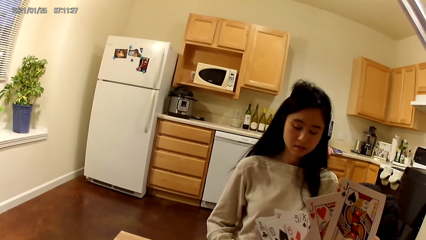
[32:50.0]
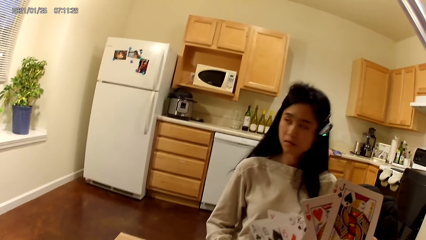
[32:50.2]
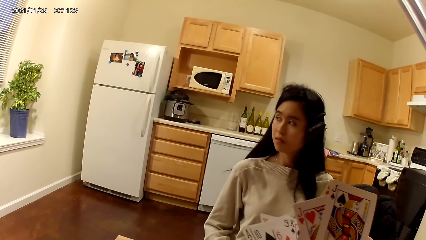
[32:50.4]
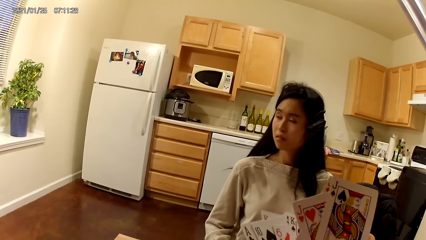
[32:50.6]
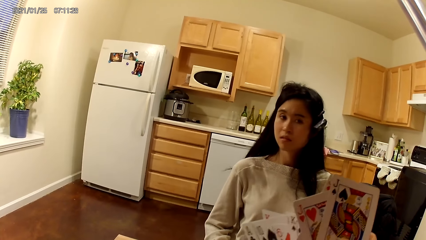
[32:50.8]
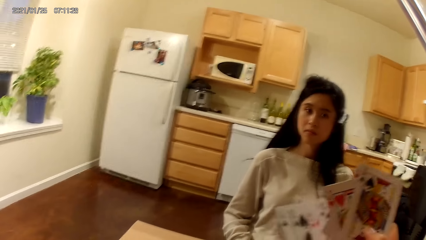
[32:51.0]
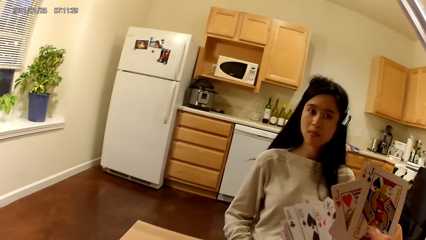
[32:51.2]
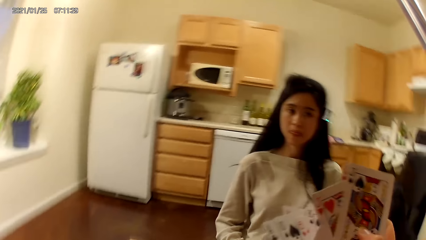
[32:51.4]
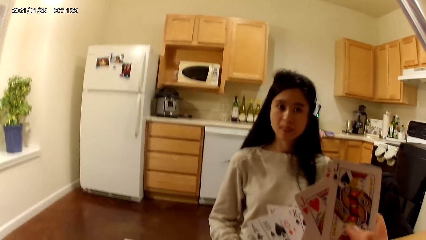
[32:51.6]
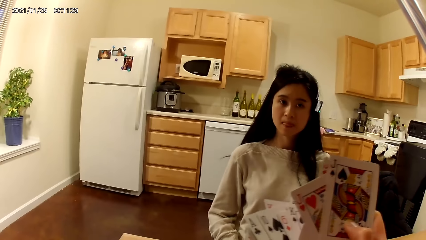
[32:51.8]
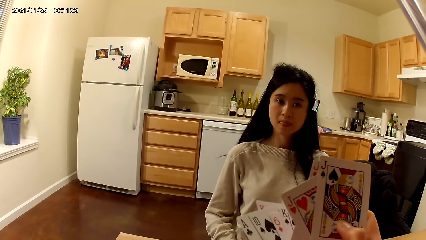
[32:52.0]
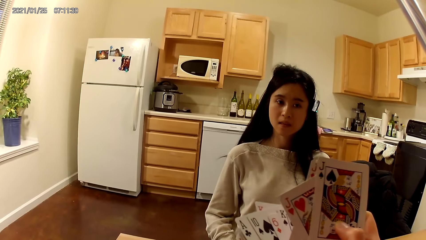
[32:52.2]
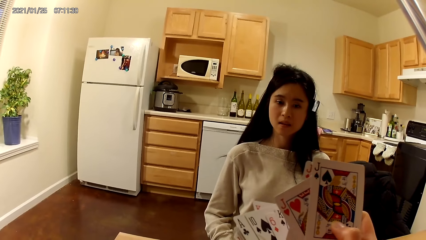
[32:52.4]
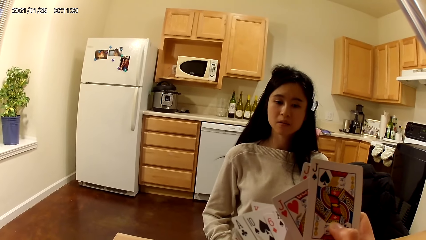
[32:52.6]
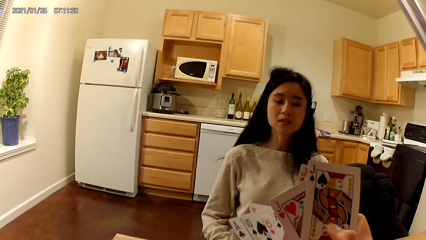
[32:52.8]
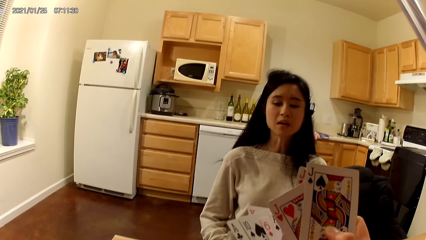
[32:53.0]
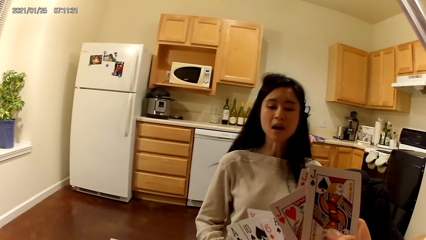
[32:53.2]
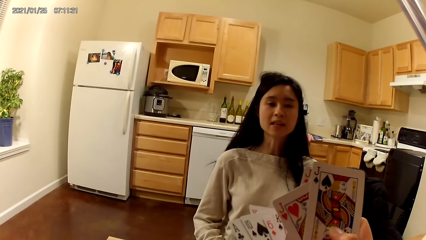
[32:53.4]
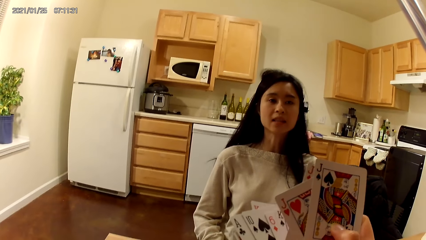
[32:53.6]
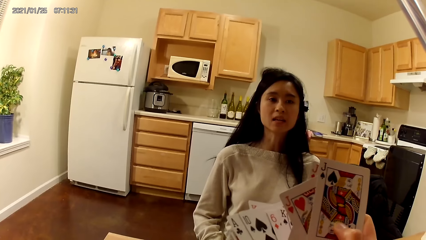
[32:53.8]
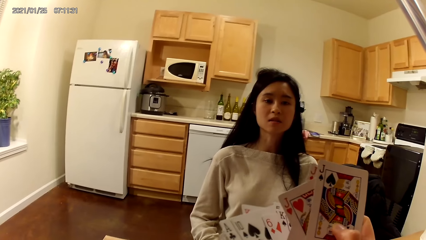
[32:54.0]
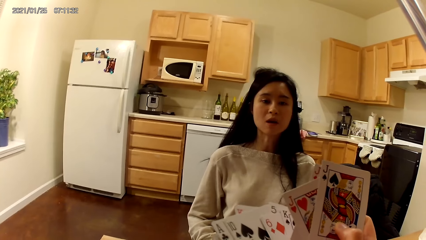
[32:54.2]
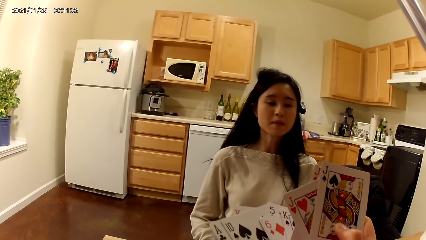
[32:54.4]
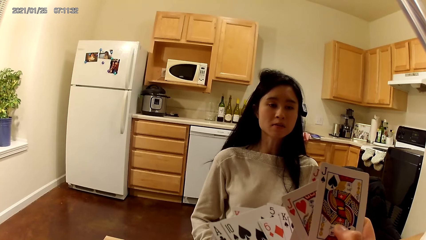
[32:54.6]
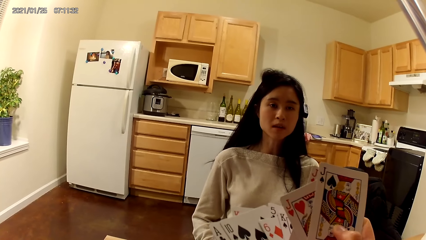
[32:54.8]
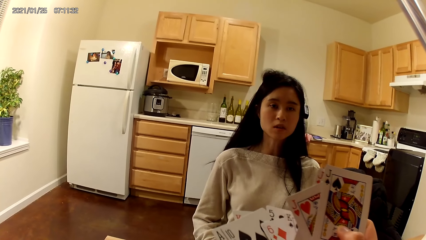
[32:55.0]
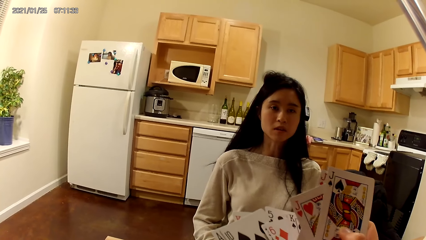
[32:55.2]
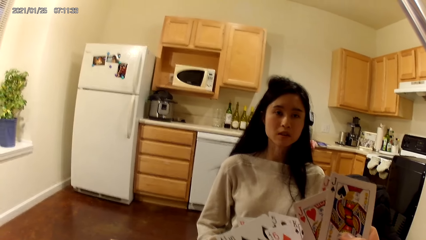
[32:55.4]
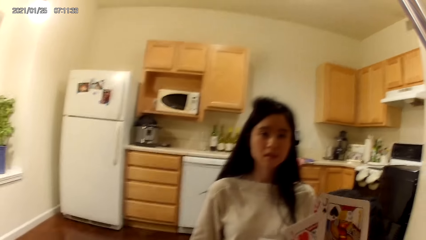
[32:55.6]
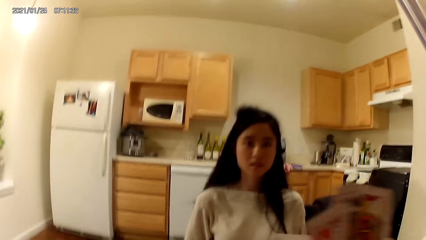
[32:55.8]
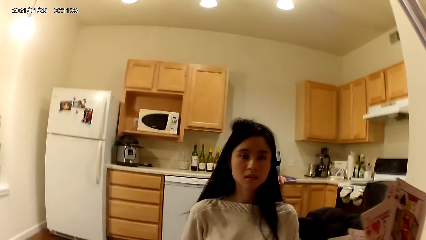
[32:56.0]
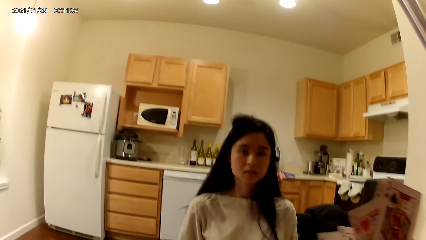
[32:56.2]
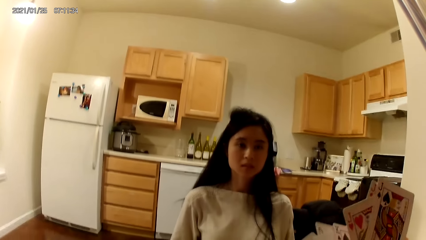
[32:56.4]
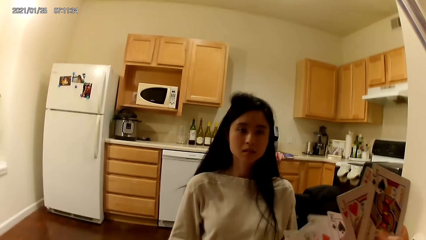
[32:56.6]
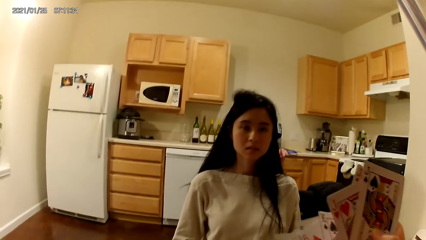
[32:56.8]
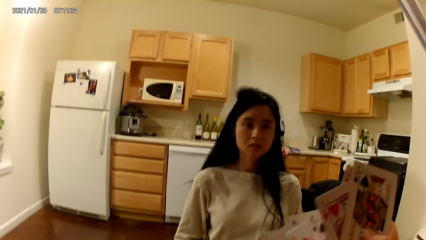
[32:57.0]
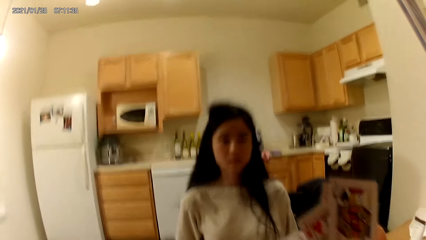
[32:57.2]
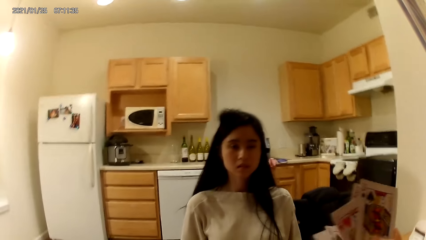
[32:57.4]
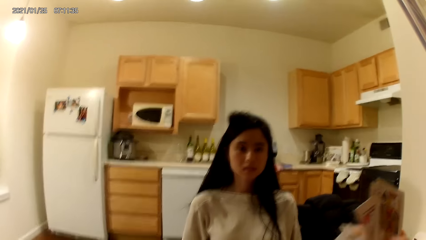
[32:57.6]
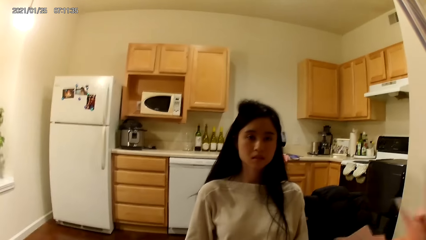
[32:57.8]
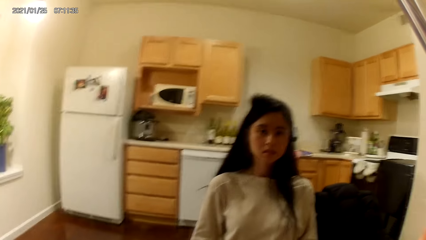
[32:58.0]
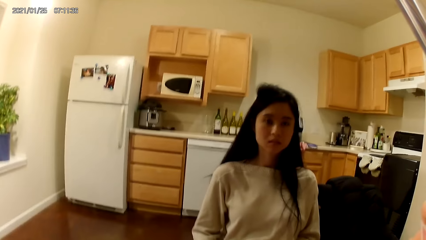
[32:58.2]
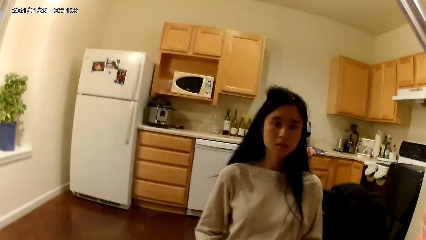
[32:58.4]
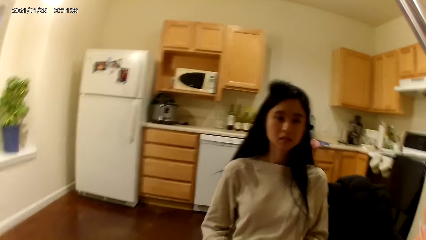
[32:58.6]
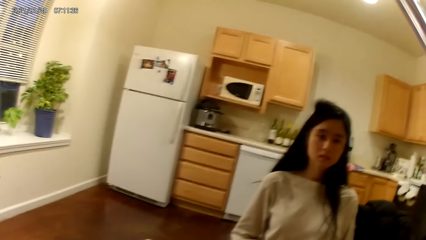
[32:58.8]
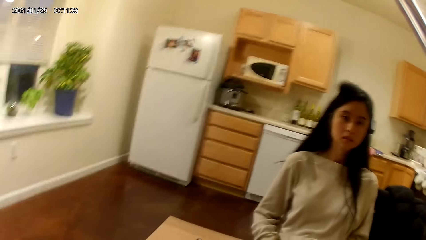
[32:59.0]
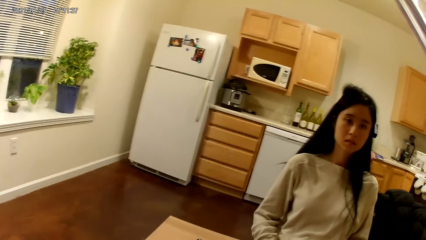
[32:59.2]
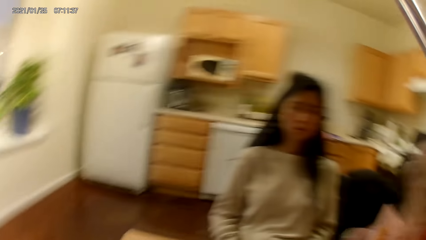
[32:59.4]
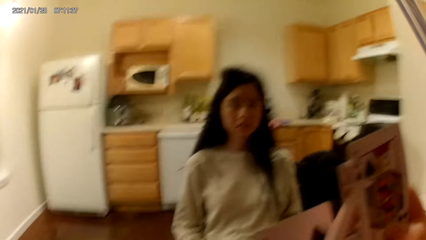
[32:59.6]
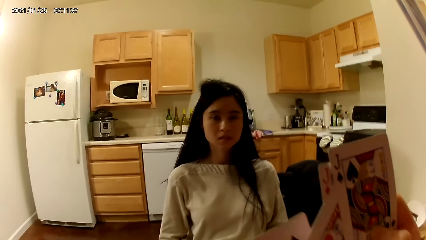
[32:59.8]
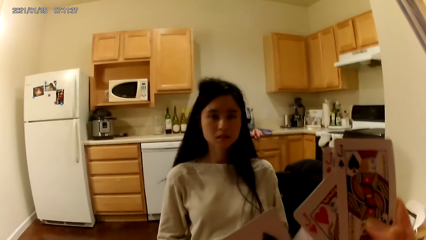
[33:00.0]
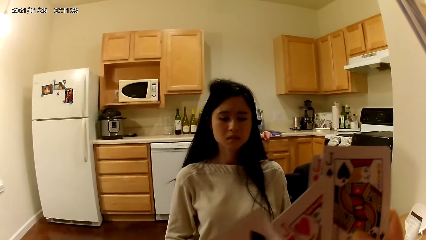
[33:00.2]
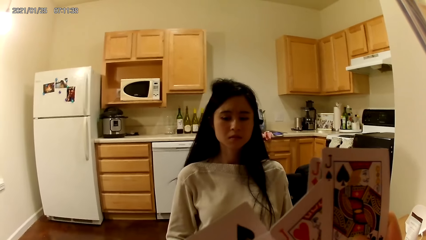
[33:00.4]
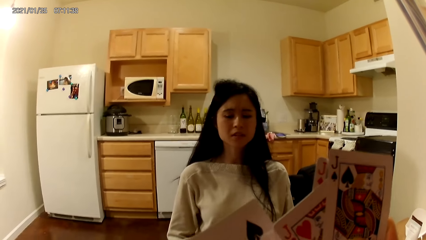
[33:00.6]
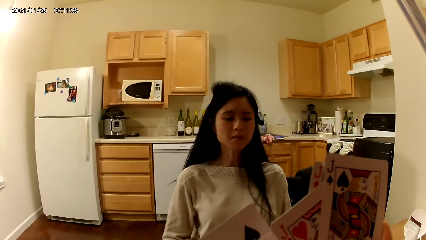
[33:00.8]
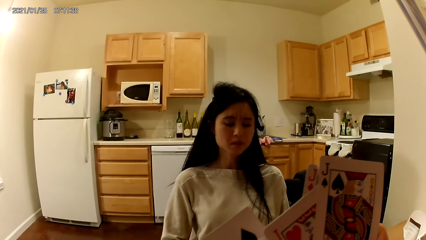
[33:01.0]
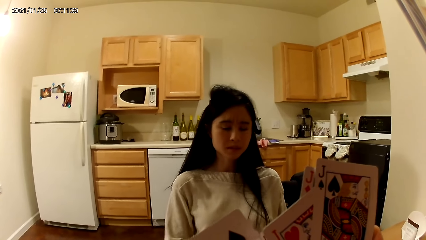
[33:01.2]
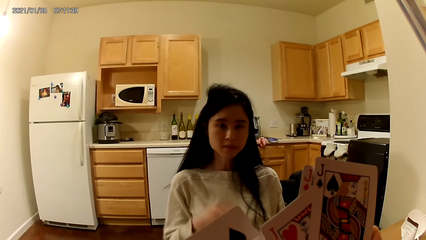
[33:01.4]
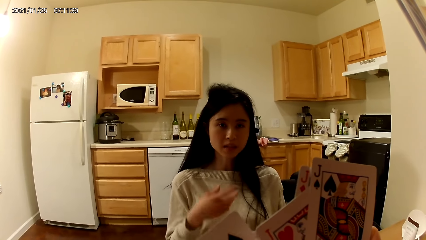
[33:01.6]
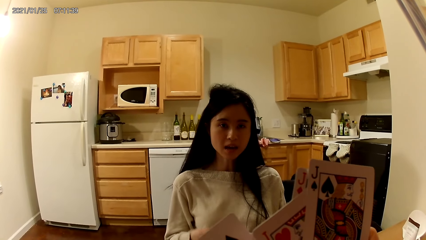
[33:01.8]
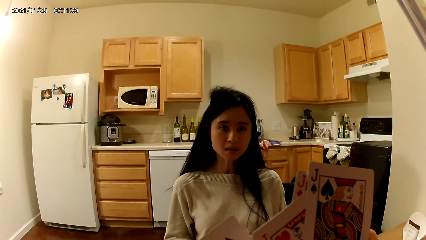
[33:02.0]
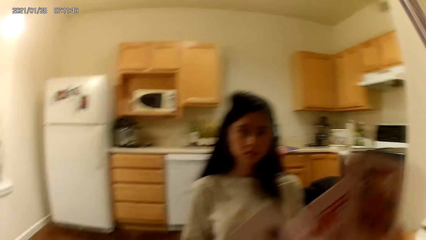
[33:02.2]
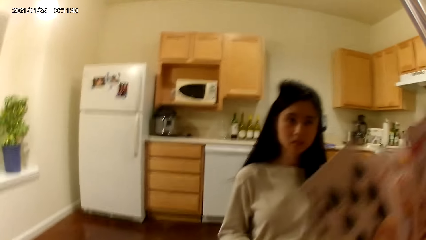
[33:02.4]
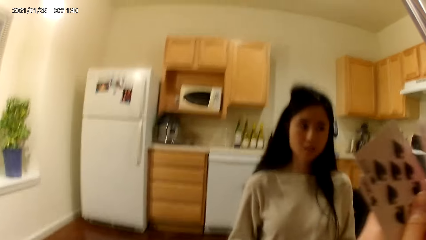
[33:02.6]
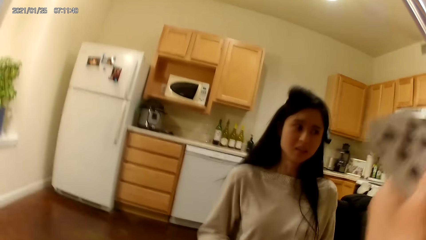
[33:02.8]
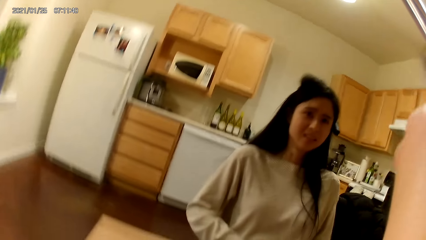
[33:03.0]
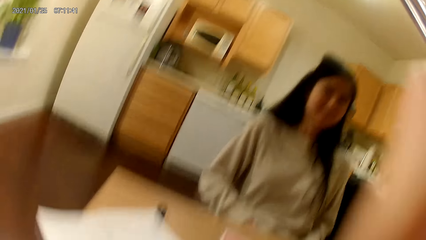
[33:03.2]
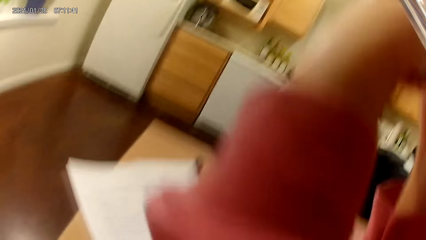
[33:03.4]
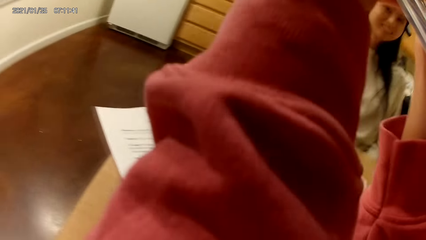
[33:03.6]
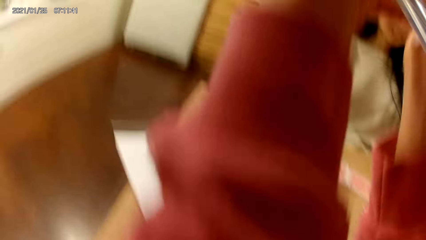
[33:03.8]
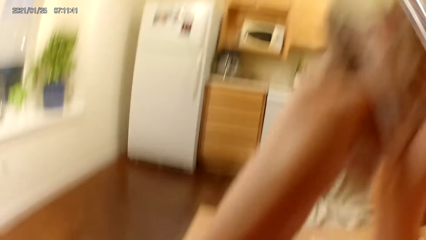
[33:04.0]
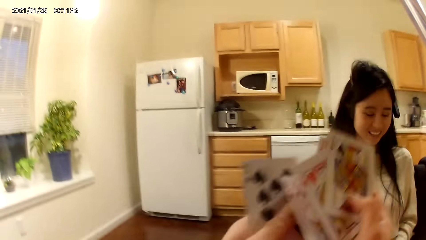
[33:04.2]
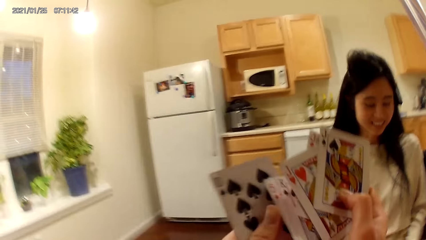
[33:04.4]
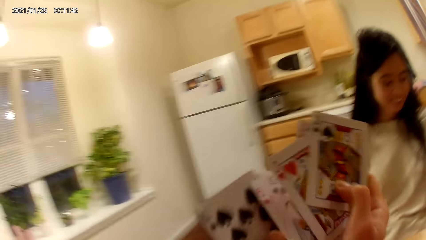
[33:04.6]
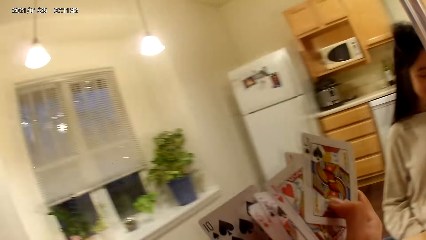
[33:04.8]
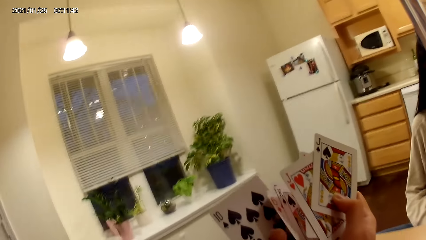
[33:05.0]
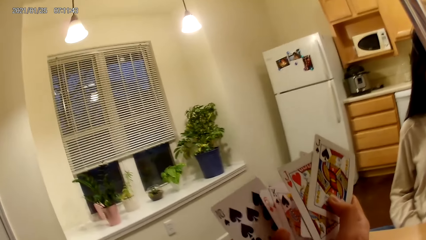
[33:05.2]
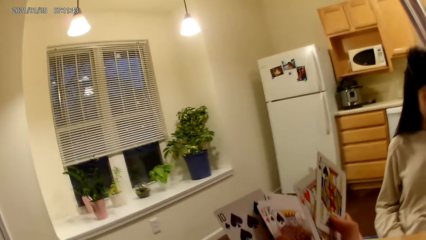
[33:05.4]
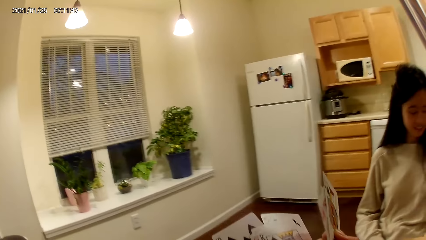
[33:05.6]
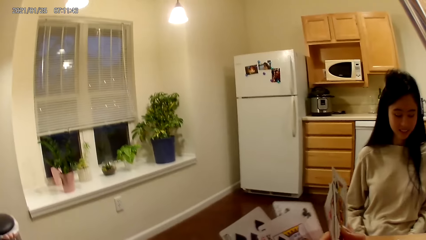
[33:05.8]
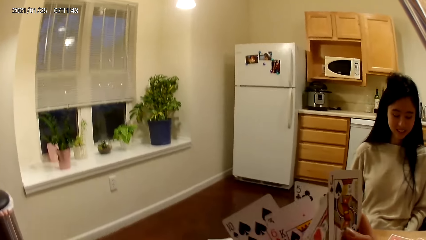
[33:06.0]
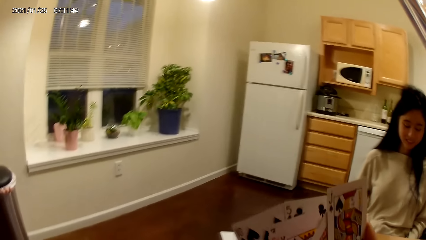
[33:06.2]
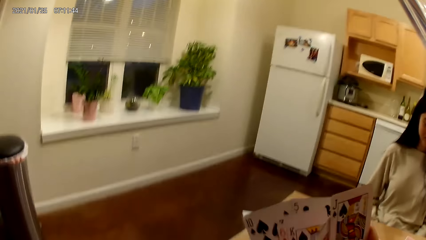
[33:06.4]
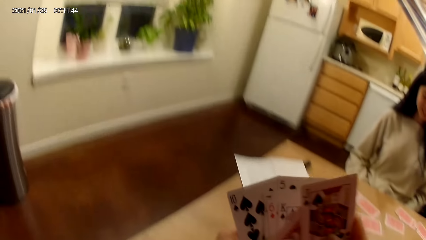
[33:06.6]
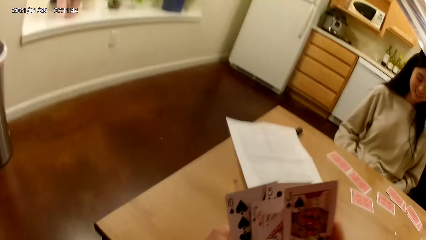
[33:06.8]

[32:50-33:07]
A woman looks aside. The camera wearer moves cards on both hands. They move hands on the right hand. They move the cards on both hands. The woman moves the right hand. The camera wearer lifts the cards with both hands.
